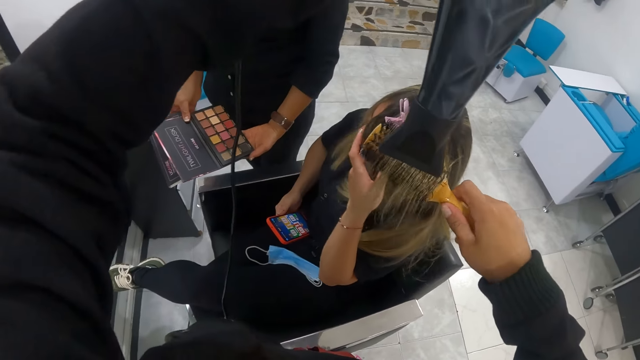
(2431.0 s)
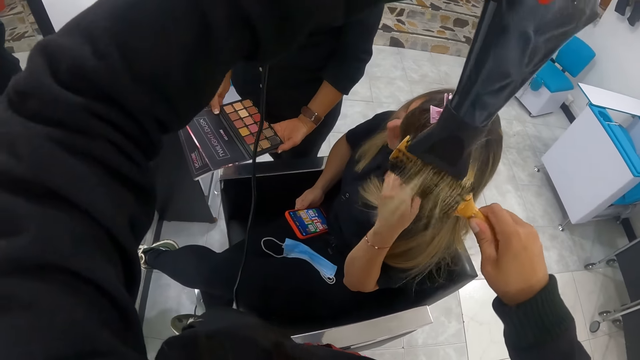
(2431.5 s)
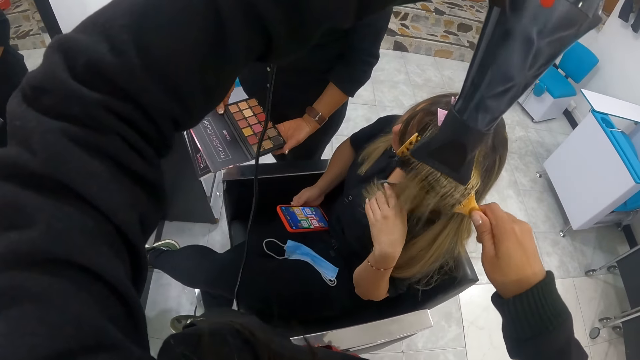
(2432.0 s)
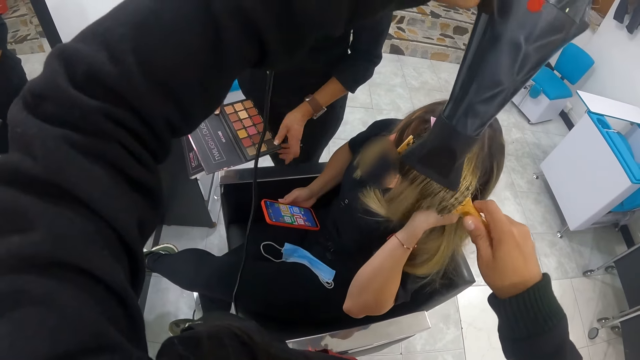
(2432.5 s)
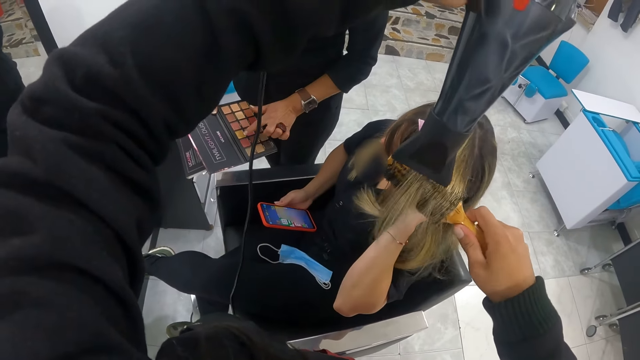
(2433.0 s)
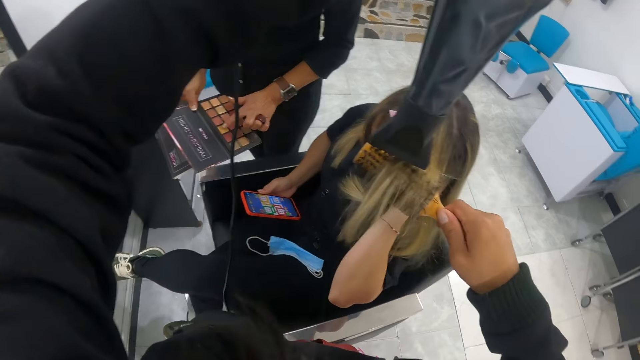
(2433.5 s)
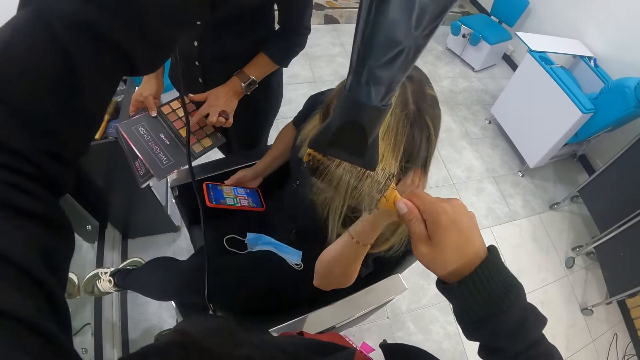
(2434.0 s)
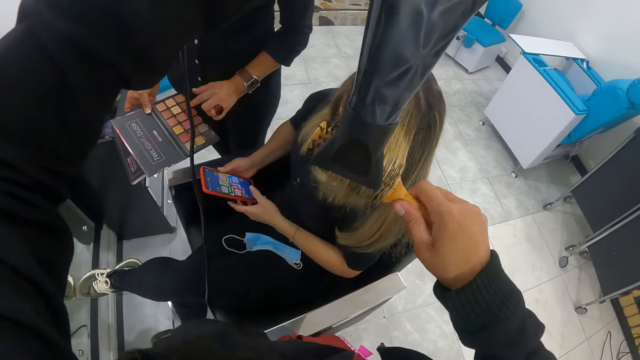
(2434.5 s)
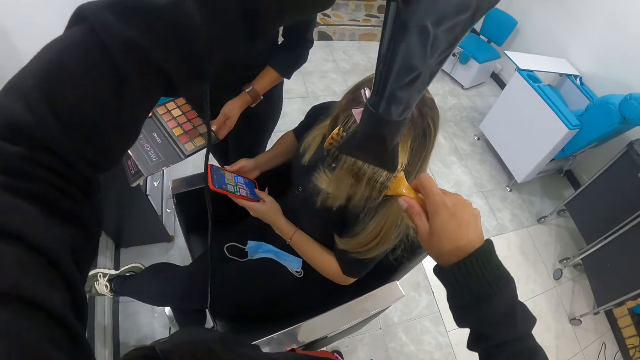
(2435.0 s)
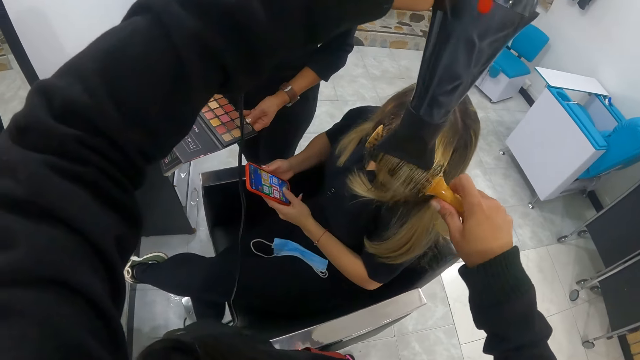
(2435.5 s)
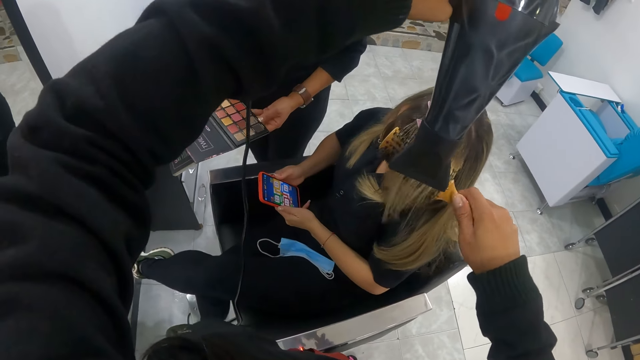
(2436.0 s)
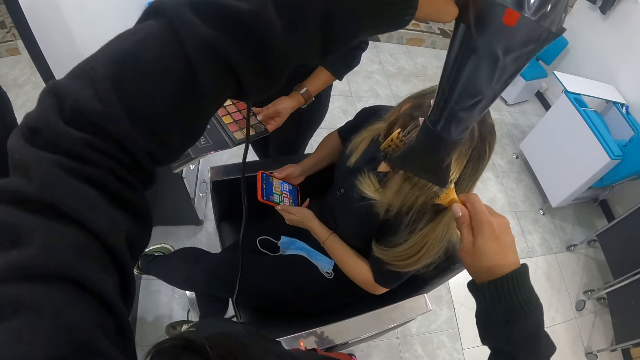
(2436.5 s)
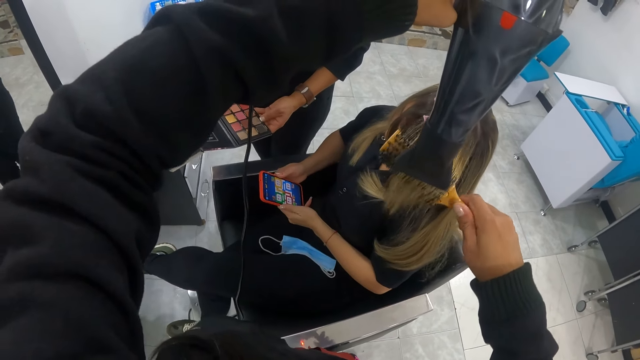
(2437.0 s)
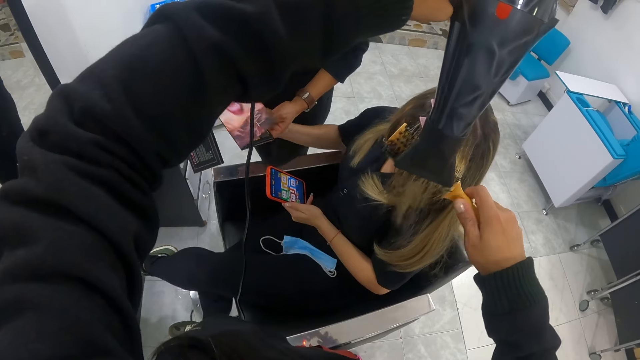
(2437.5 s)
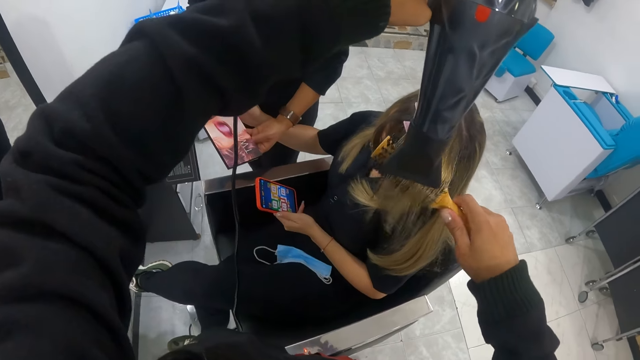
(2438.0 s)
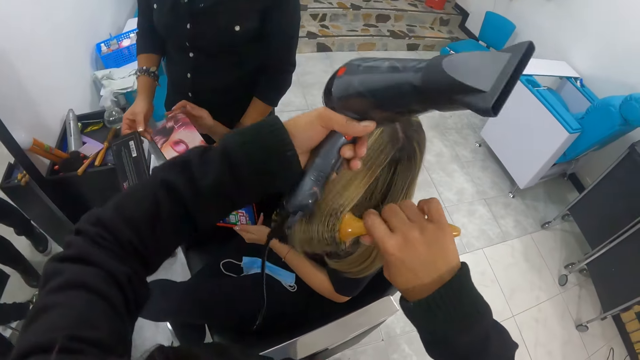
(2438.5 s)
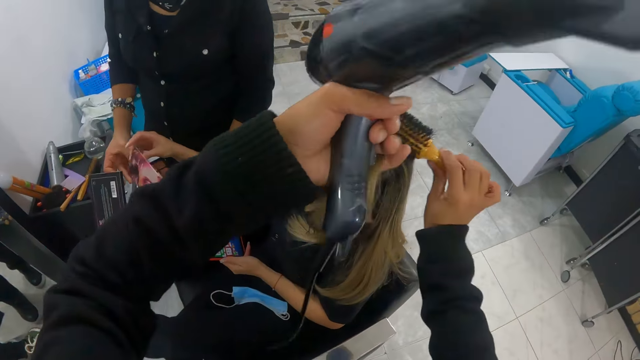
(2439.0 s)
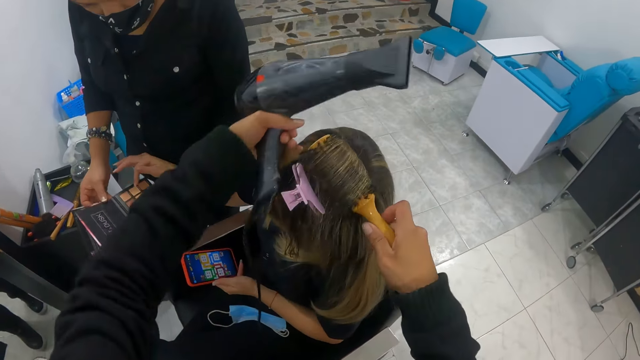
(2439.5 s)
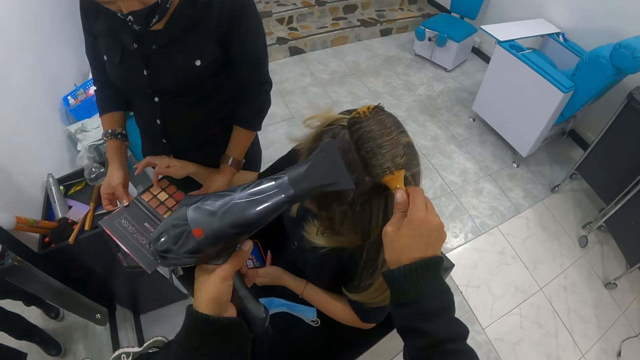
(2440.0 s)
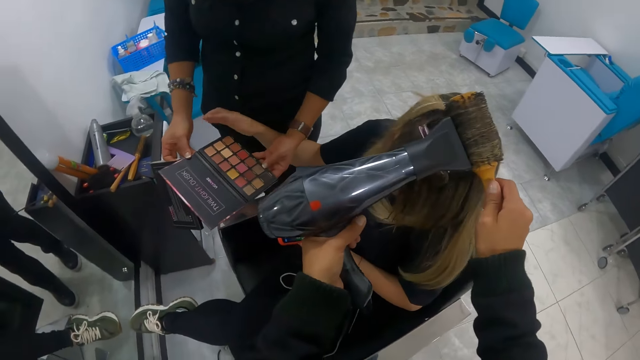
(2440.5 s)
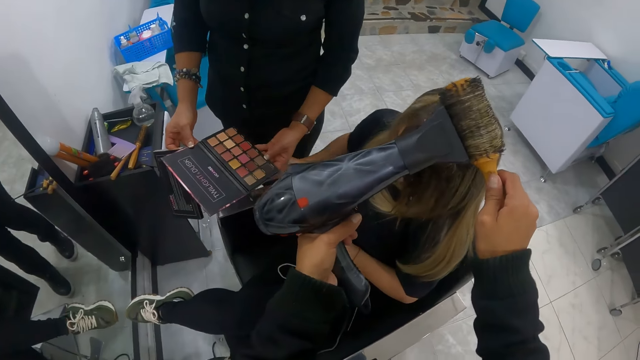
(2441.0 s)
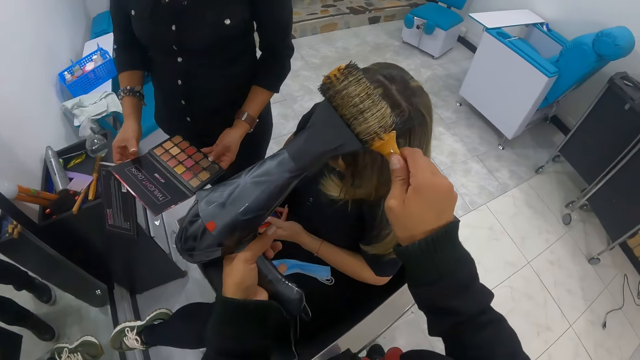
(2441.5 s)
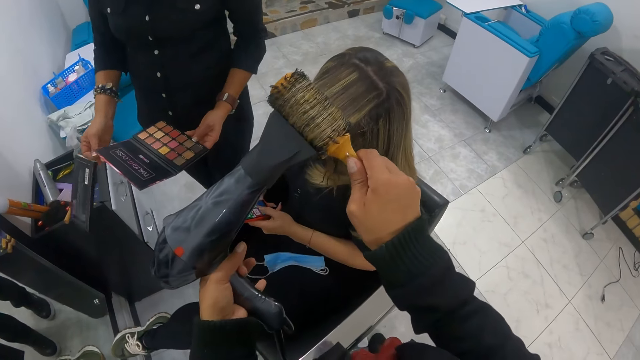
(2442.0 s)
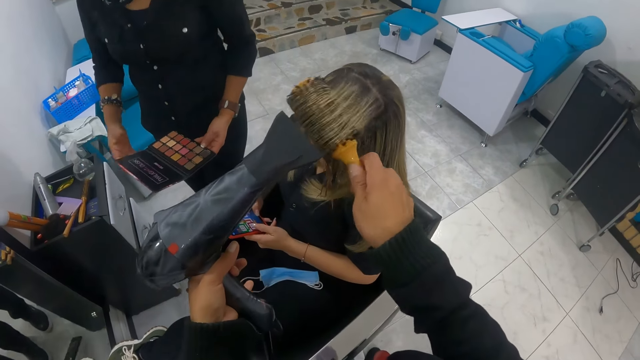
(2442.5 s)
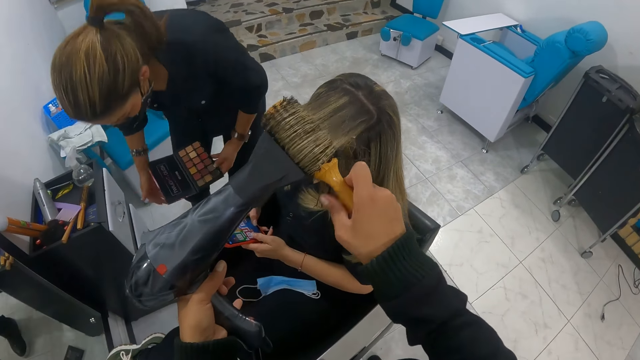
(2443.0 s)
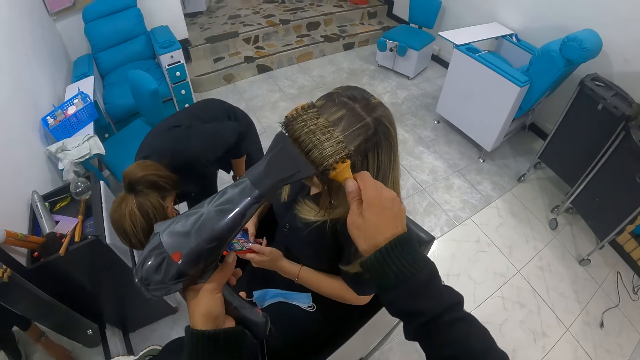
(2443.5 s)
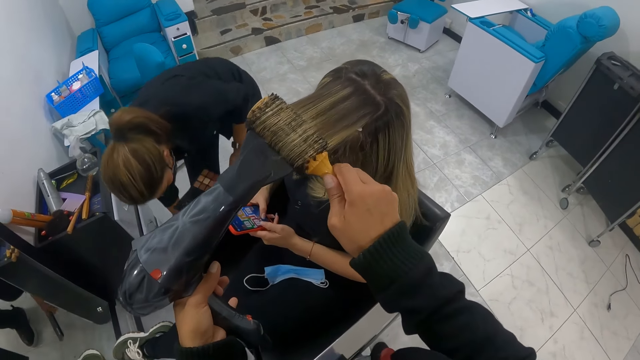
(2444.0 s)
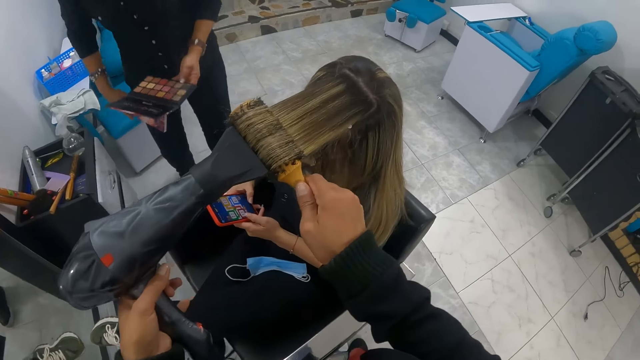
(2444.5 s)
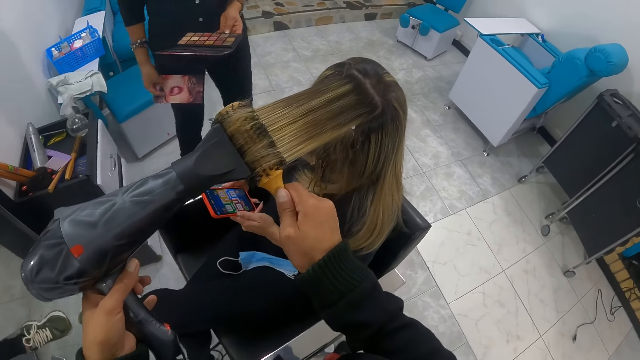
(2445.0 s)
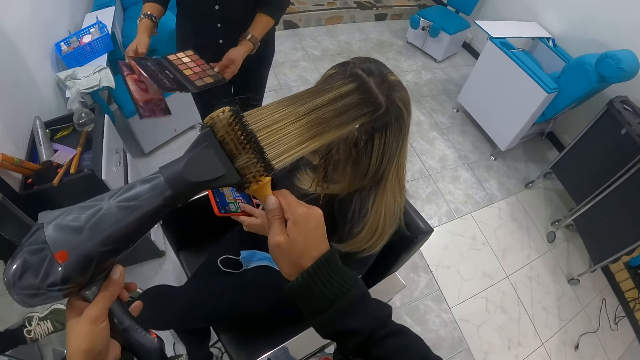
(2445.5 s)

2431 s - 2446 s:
A woman brings a makeup palette to another woman with both hands. The first woman touches the makeup palette with her left hand. The other woman scratches her head with her left hand. The other woman holds a phone with both hands. The first woman closes the makeup palette with her right hand. The other woman holds the makeup palette with her right hand. The other woman opens the makeup palette with her right hand. The camera wearer holds the hair with her left hand. She removes the hair straightener from the hair with her left hand. She places the straightener under the hair with her right hand. The other woman places her right finger on the makeup palette. The first woman drops the makeup palette carton on the floor with her right hand. The first woman picks up the makeup palette carton on the floor with her right hand.

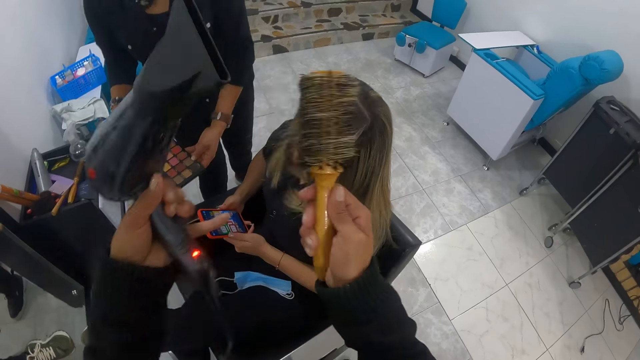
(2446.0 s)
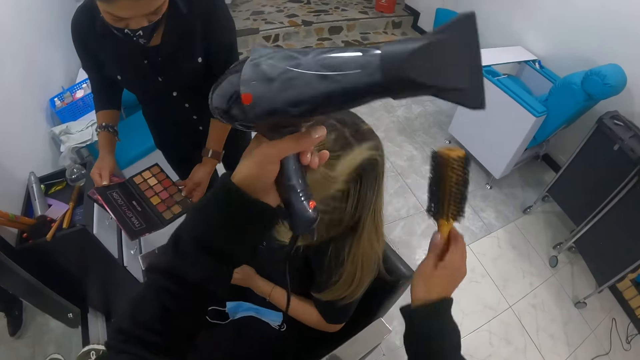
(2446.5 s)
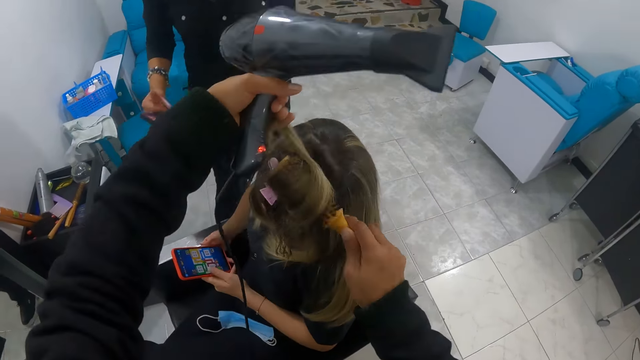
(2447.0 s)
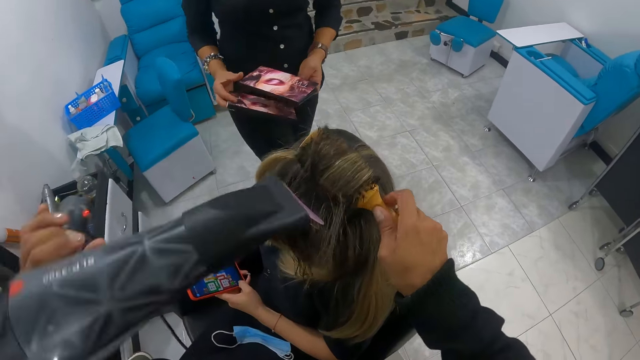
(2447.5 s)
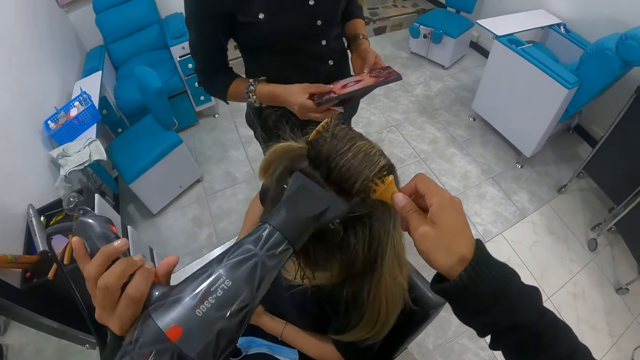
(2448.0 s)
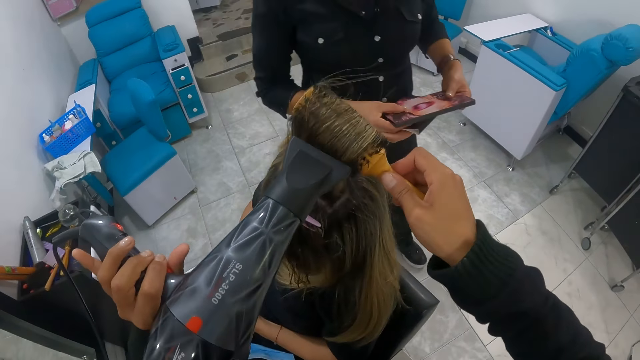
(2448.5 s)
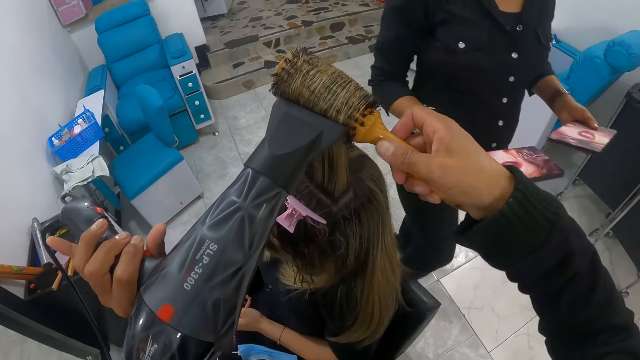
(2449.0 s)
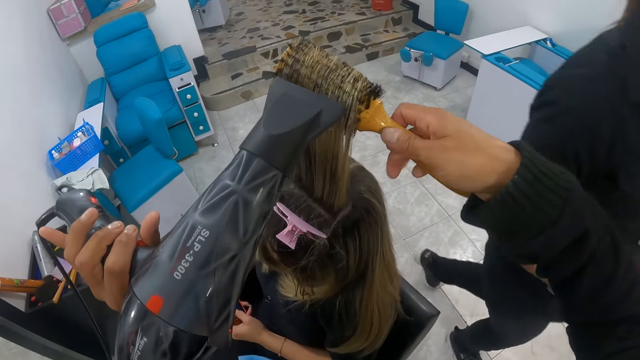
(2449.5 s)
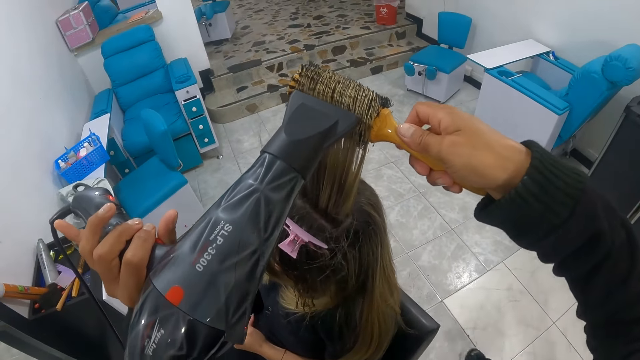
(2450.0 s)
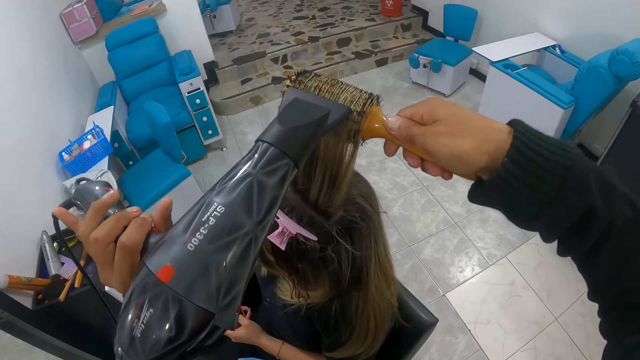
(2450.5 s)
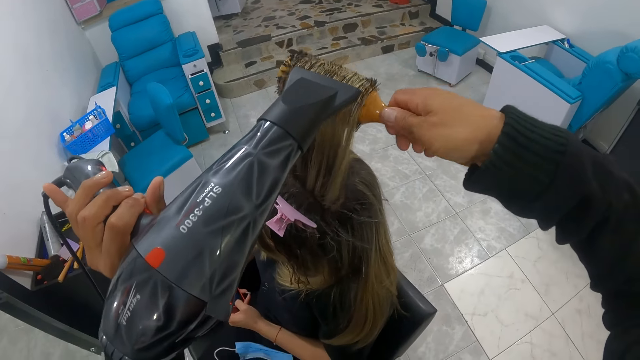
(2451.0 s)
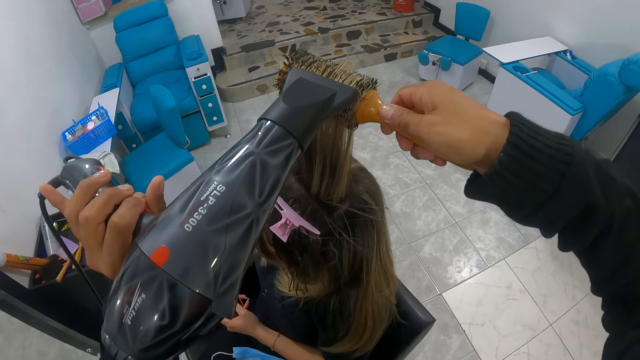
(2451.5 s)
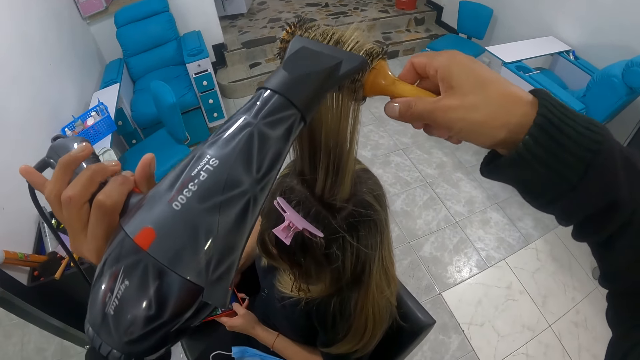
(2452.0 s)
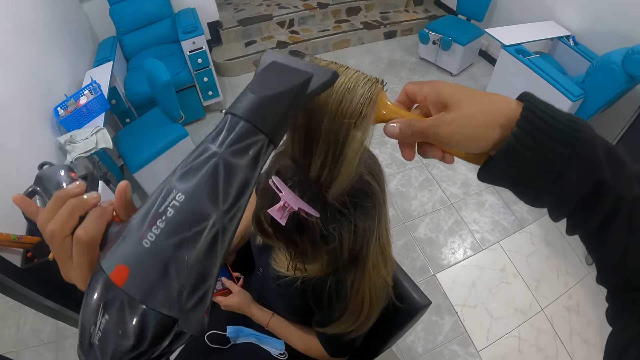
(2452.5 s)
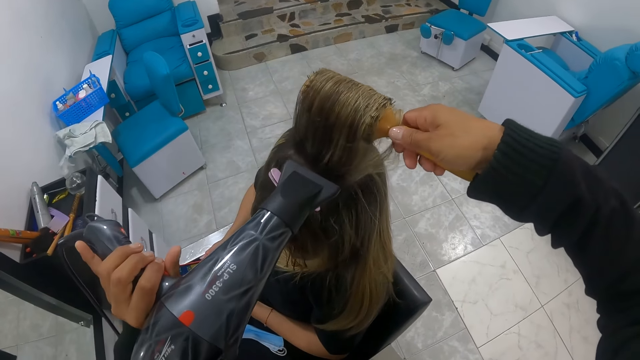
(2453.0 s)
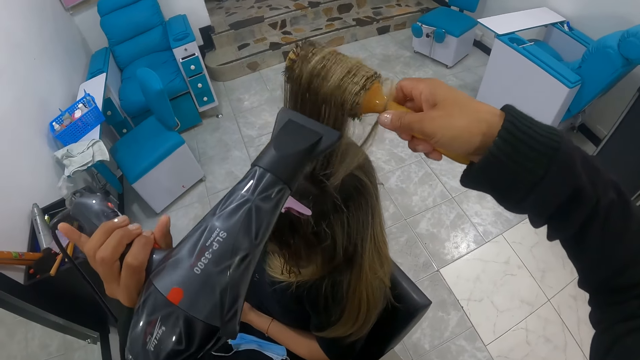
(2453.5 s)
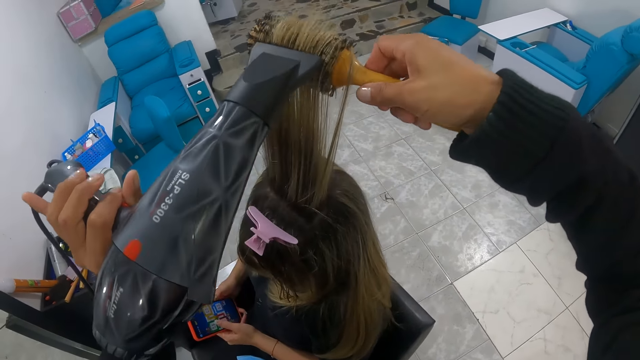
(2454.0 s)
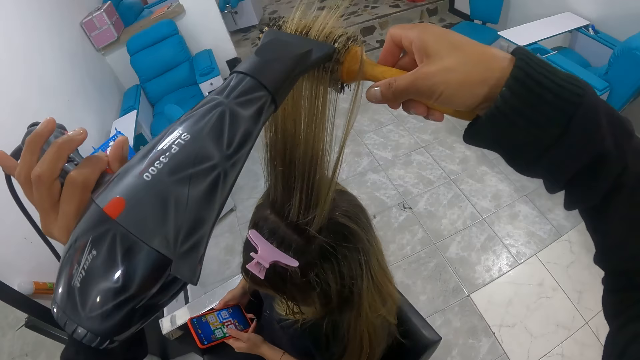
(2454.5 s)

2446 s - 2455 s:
A woman walks away with the eye shadow palette in her hands.
